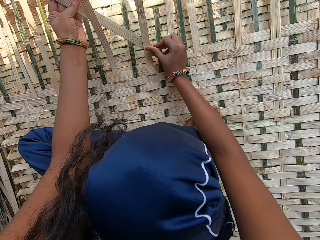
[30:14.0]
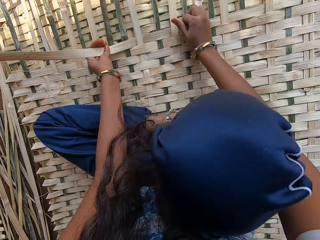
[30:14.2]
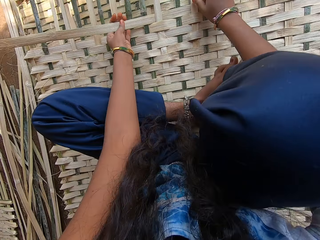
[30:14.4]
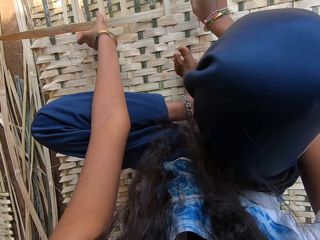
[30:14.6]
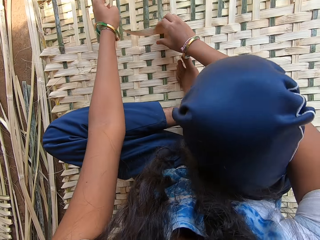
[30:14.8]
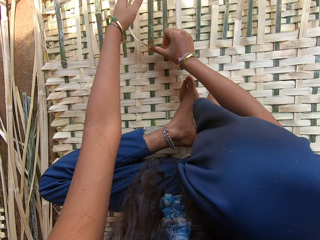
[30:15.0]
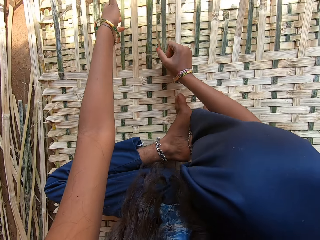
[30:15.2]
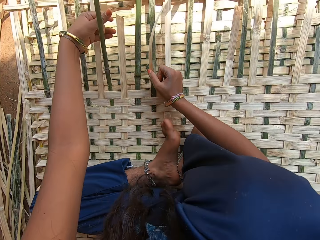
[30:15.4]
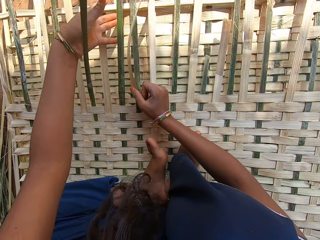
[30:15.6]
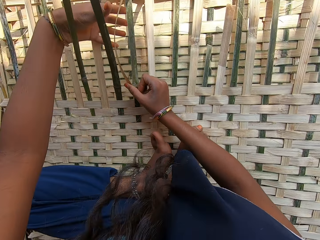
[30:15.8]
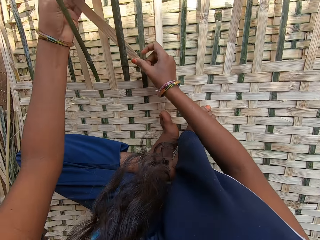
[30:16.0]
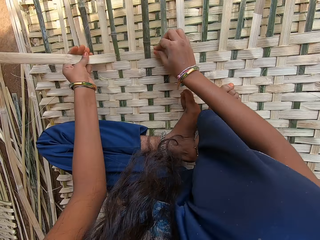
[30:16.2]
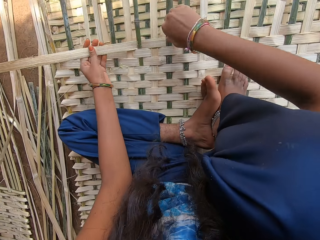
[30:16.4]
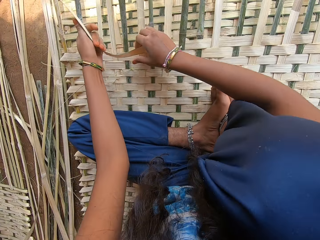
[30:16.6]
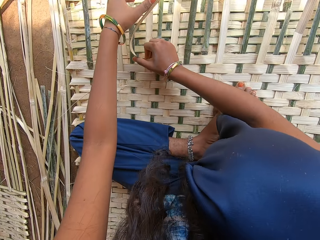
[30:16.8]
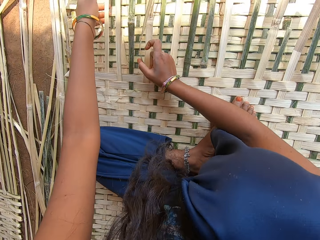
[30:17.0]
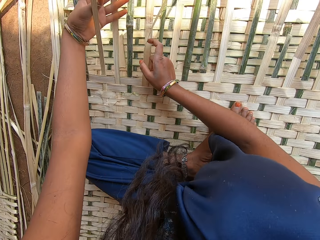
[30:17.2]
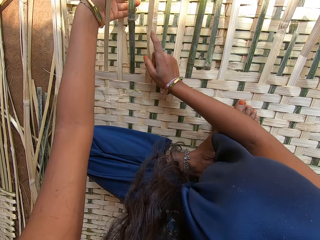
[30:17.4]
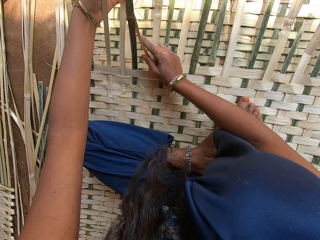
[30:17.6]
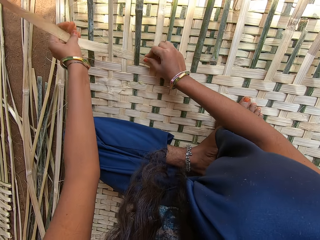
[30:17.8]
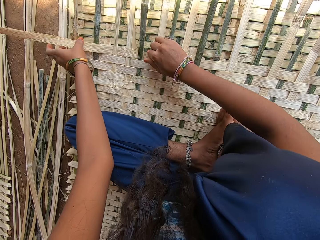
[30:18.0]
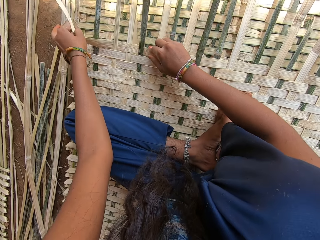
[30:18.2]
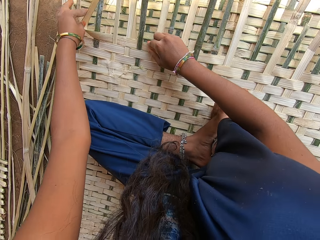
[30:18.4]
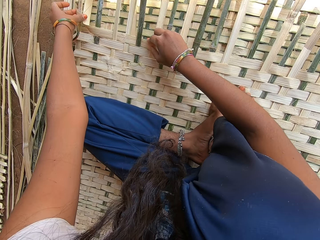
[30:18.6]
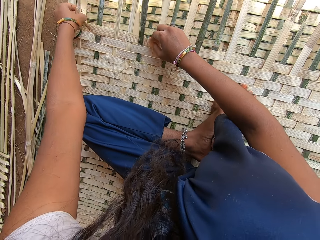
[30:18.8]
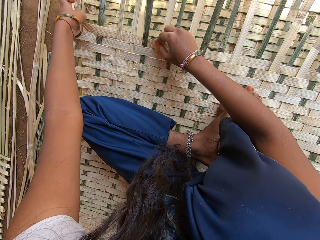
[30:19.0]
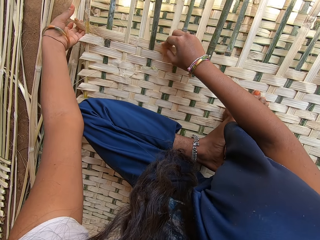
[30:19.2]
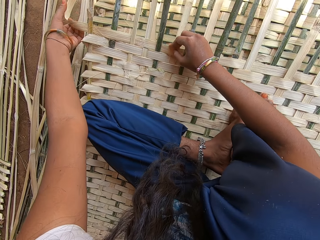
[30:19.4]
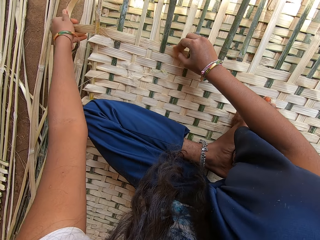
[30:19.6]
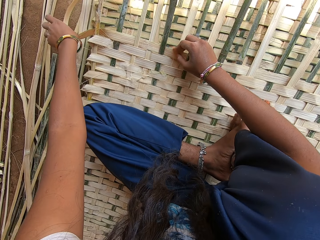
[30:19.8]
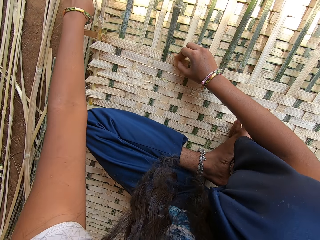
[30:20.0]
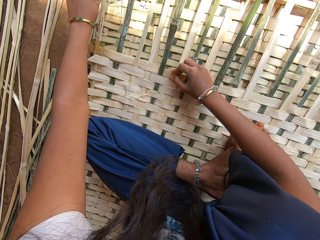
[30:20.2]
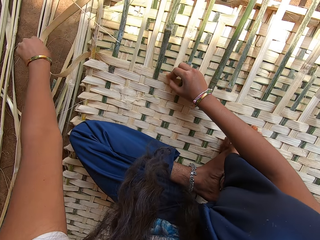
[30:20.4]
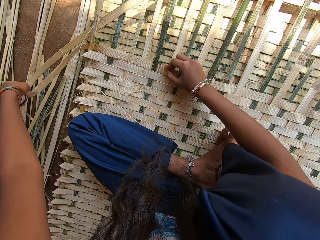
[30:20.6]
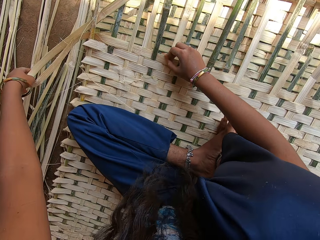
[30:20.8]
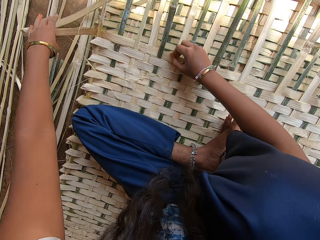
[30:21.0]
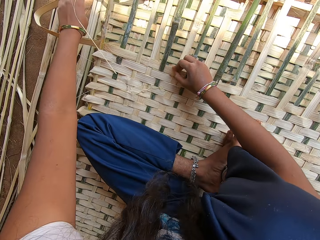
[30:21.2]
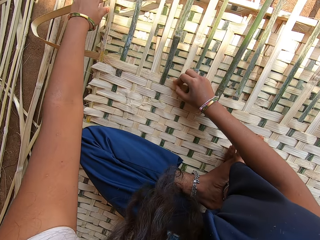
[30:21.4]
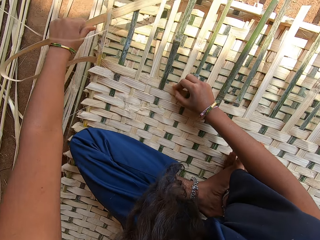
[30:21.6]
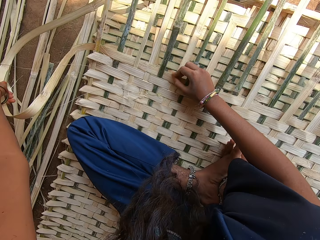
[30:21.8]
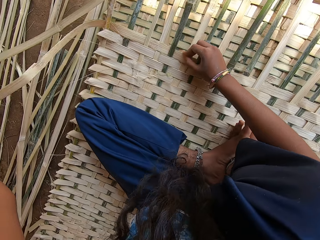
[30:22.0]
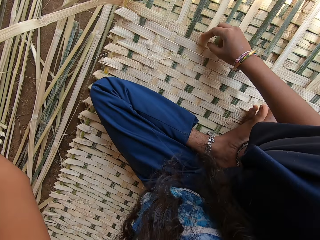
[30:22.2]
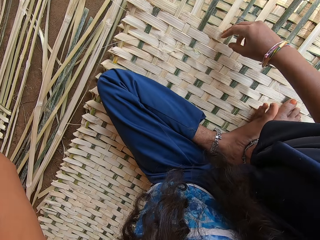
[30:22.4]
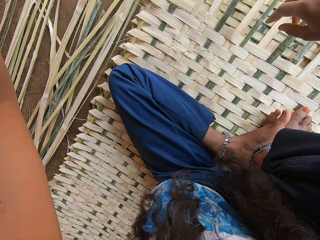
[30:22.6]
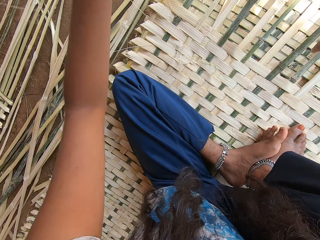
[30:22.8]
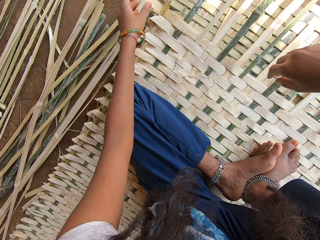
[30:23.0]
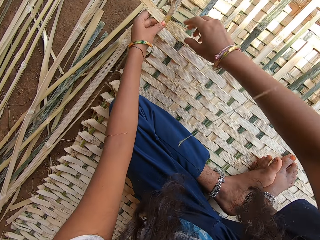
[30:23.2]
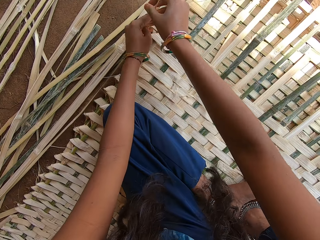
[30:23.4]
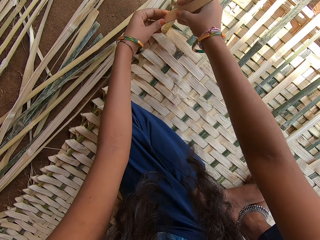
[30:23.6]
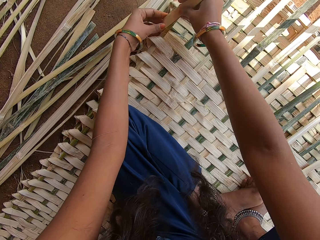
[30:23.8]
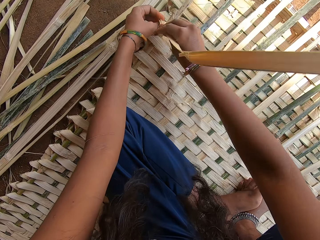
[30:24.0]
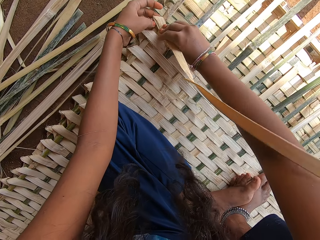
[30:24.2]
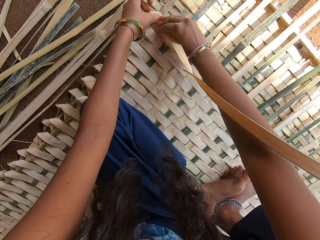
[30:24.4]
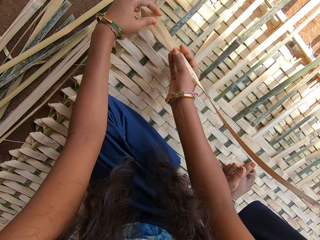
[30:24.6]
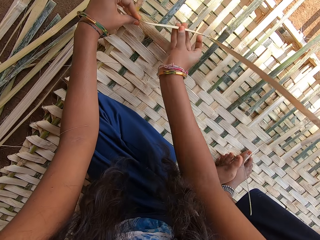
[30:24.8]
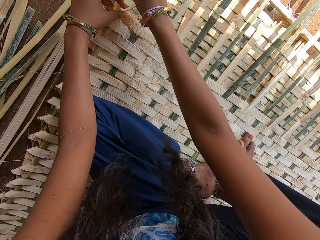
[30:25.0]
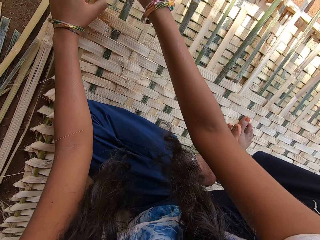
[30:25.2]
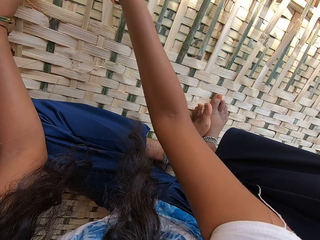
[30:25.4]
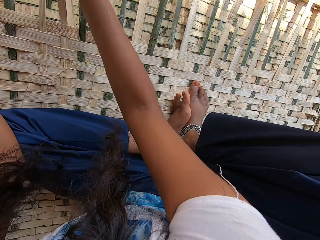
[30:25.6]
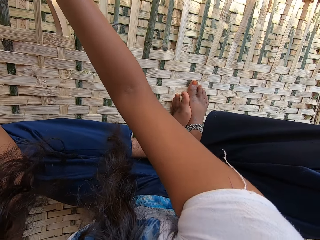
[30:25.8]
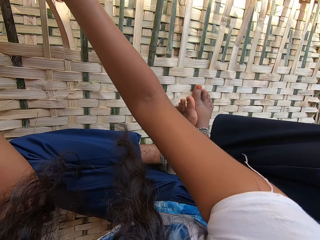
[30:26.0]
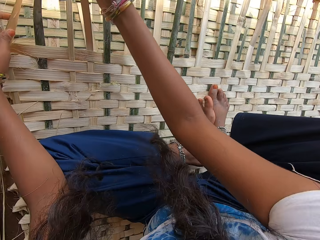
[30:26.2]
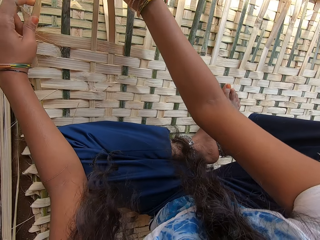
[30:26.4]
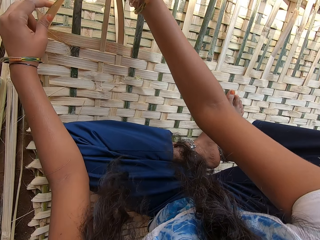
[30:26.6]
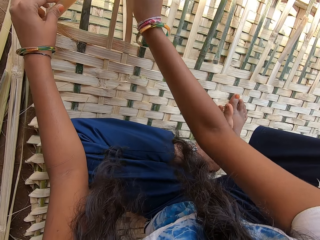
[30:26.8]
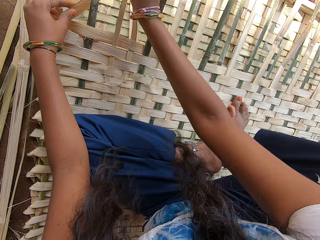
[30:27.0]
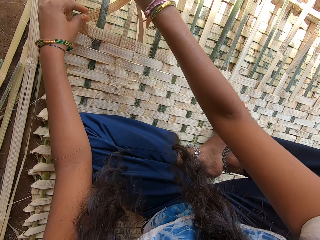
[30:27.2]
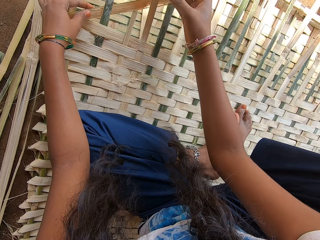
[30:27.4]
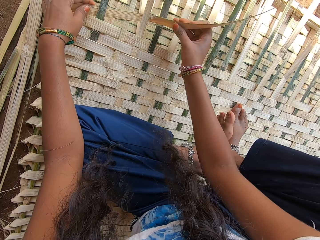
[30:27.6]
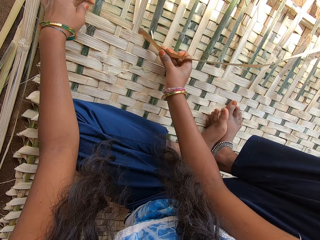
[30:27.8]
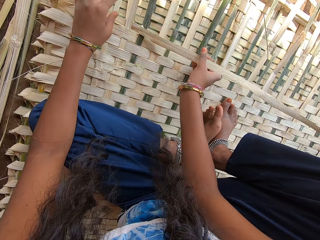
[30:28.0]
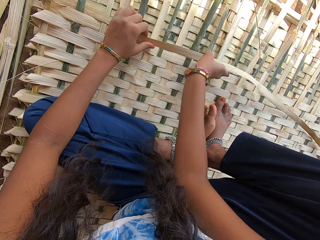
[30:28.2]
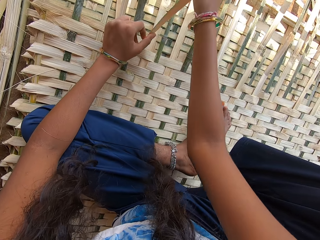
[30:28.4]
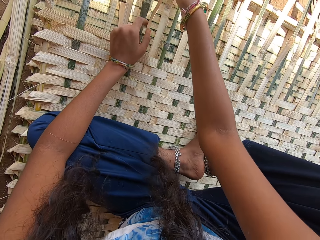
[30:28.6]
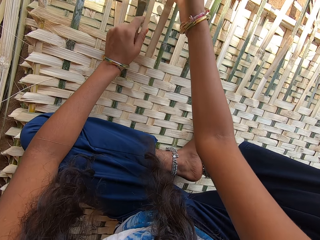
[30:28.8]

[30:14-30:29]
The camera wearer pulls a bamboo reed. They turn the bamboo reed. They weave something with bamboo.

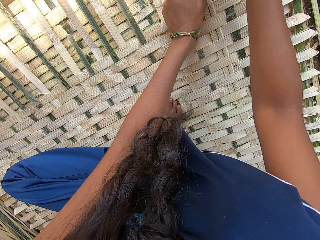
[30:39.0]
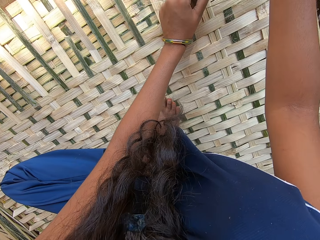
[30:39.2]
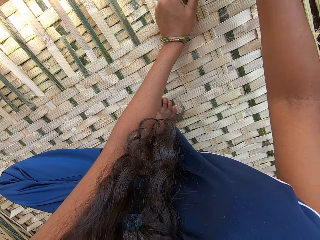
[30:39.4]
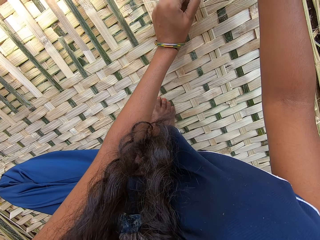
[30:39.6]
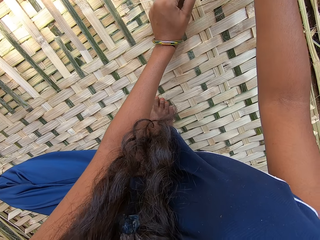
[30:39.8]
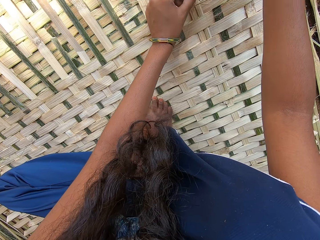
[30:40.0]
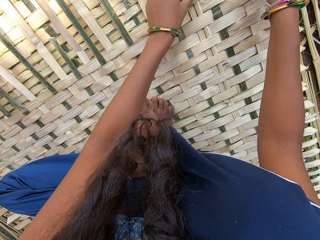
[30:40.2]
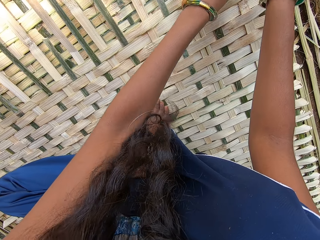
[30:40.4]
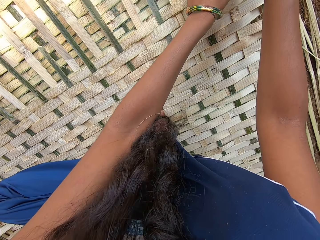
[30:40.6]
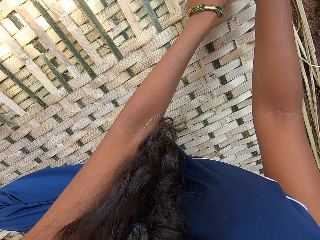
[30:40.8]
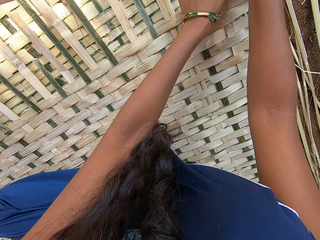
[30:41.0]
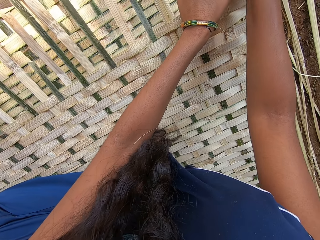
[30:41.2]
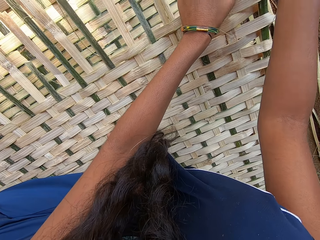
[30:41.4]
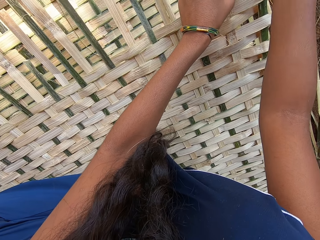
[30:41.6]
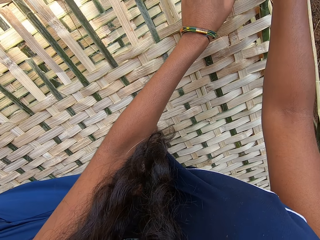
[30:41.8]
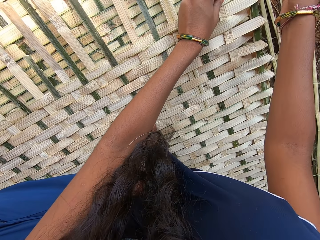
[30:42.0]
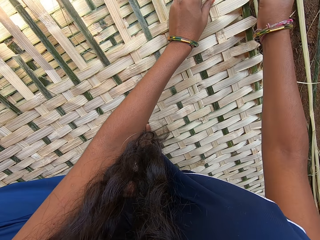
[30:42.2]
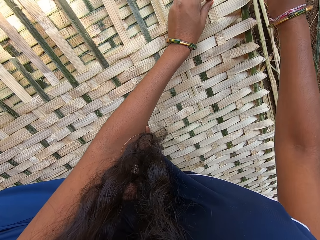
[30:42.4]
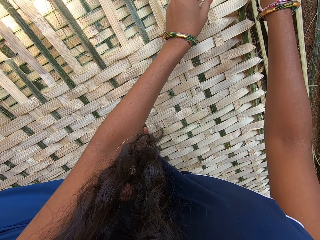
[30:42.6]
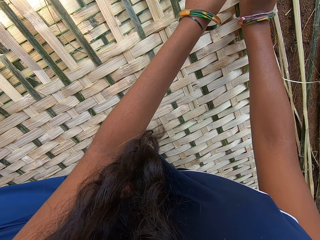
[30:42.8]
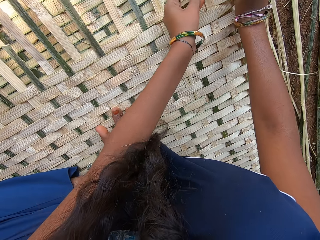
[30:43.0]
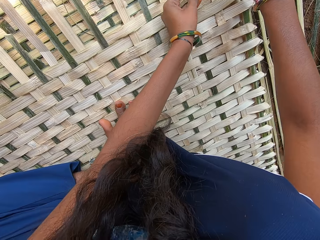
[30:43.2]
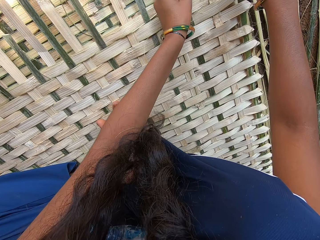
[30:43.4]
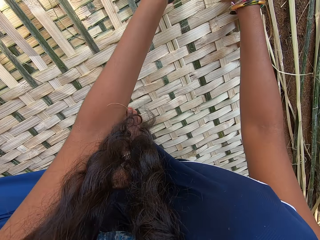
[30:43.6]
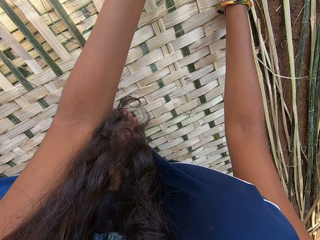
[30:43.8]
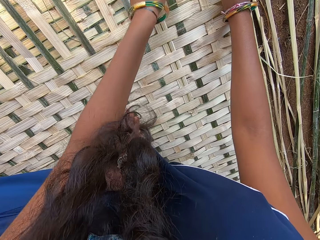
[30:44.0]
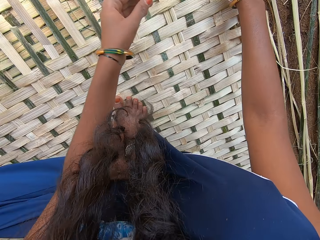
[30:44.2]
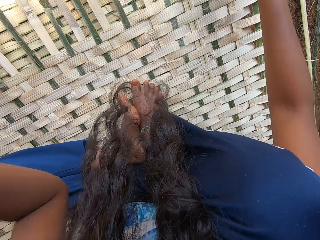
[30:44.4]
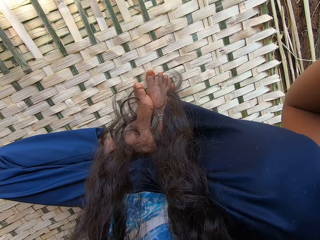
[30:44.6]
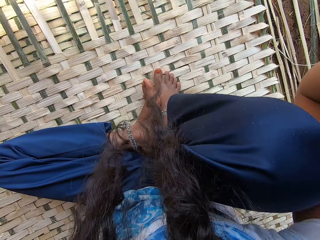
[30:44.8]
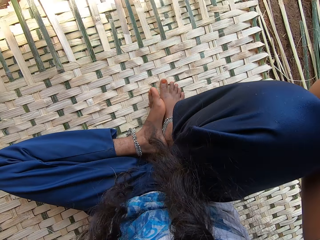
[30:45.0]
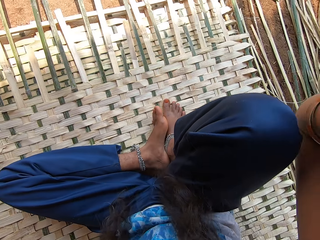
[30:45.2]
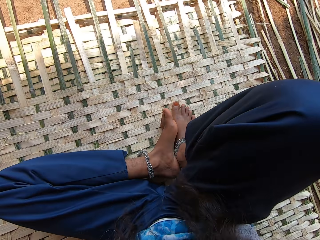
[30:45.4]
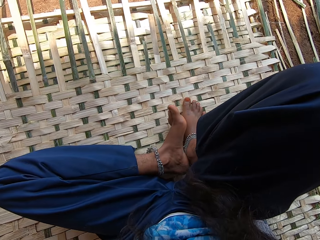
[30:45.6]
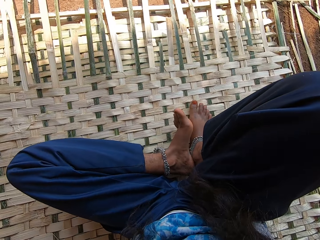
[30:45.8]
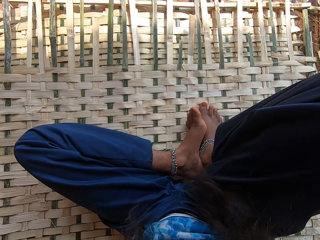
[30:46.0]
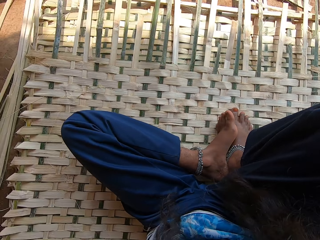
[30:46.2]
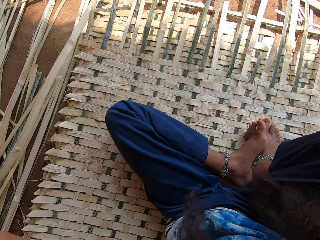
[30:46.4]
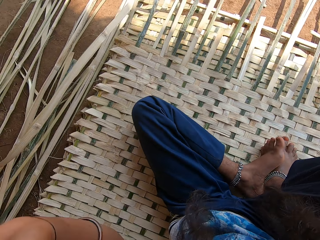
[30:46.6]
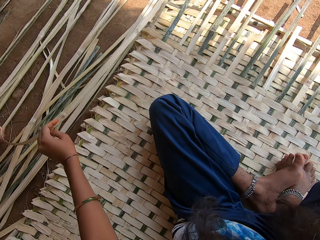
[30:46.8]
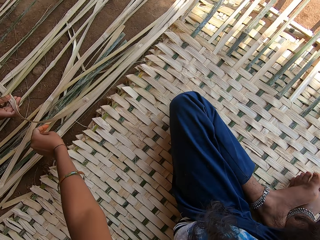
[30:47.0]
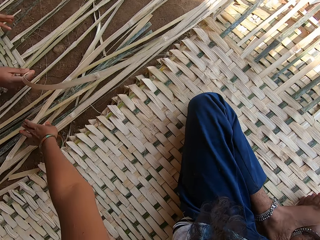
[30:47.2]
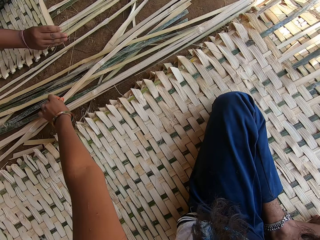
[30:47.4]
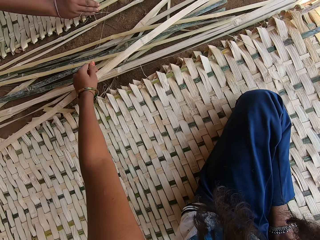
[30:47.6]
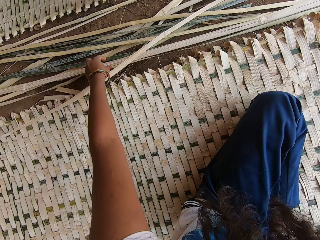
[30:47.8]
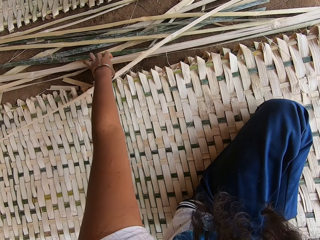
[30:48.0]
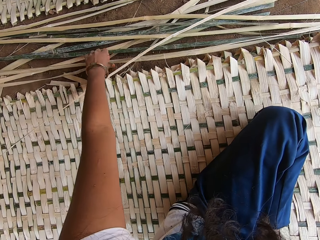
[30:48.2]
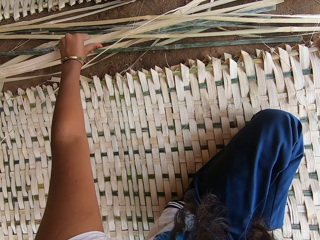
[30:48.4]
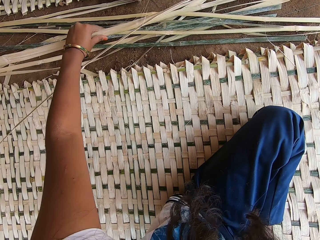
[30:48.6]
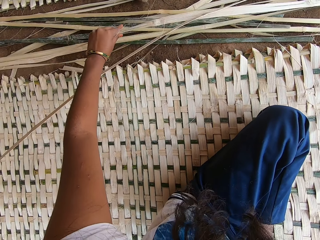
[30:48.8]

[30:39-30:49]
The camera wearer fixes the camera on their head. They pick a bamboo reed. A woman holds a bamboo reed.
